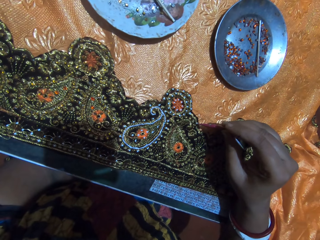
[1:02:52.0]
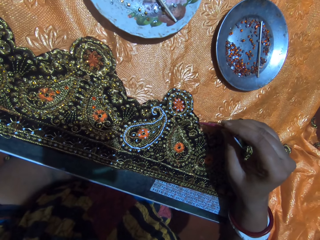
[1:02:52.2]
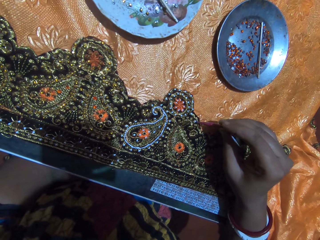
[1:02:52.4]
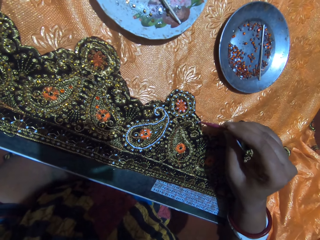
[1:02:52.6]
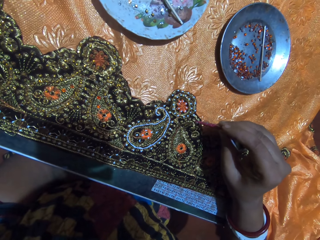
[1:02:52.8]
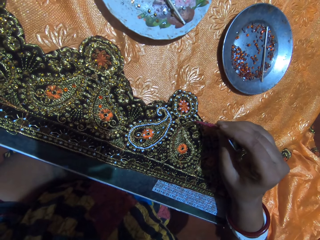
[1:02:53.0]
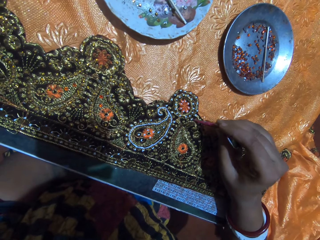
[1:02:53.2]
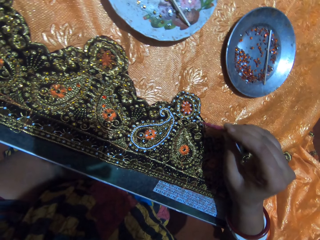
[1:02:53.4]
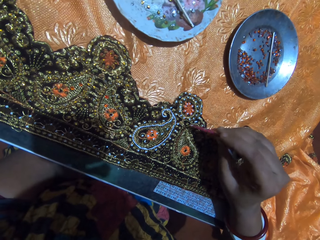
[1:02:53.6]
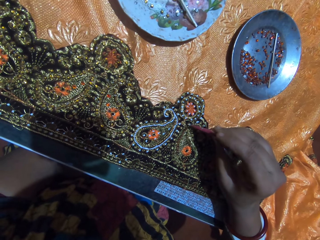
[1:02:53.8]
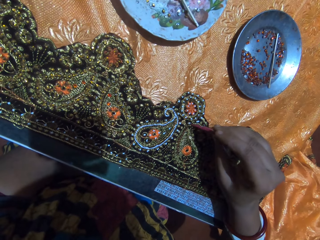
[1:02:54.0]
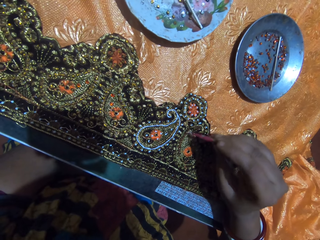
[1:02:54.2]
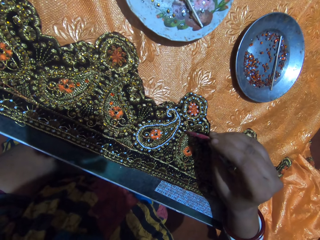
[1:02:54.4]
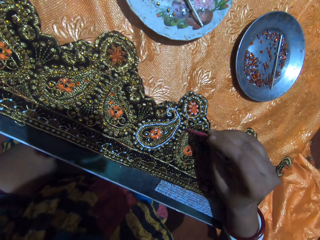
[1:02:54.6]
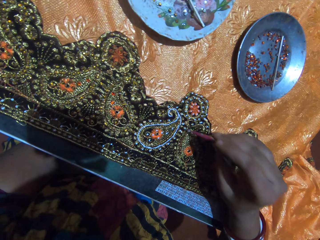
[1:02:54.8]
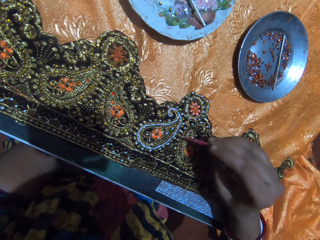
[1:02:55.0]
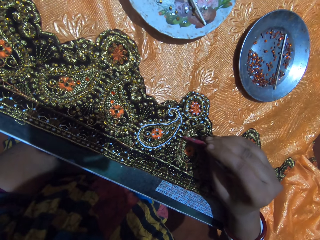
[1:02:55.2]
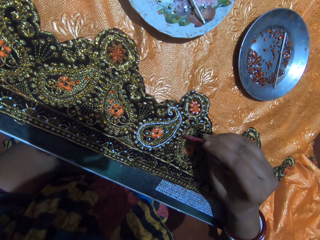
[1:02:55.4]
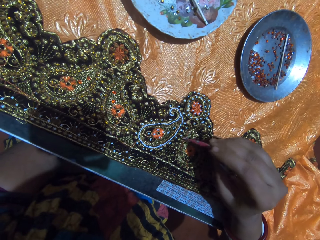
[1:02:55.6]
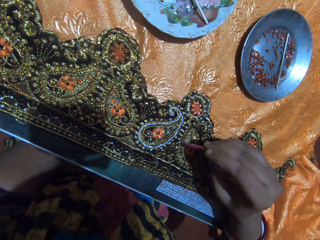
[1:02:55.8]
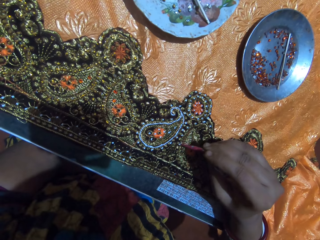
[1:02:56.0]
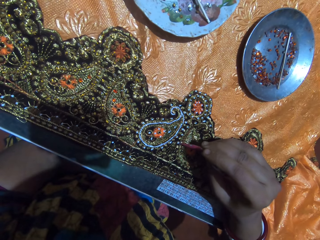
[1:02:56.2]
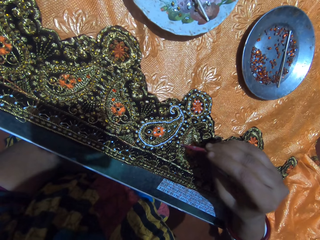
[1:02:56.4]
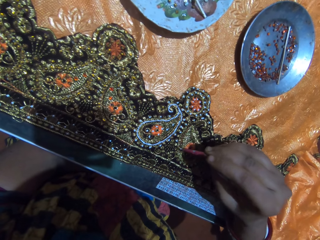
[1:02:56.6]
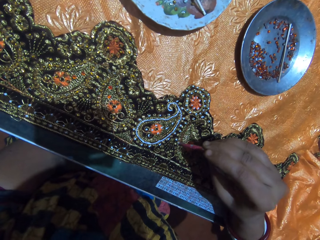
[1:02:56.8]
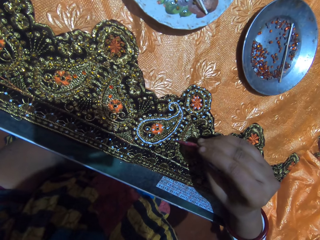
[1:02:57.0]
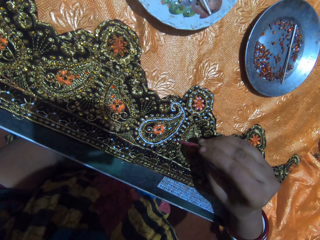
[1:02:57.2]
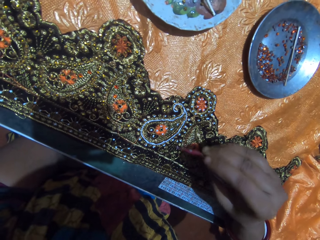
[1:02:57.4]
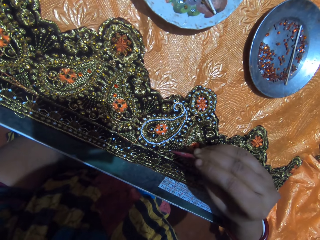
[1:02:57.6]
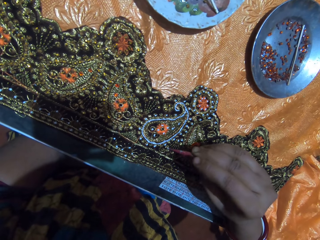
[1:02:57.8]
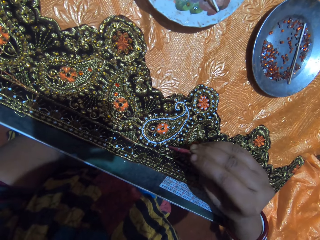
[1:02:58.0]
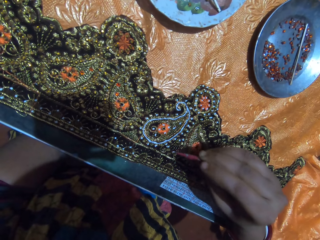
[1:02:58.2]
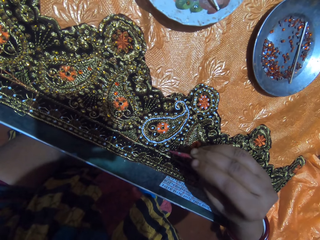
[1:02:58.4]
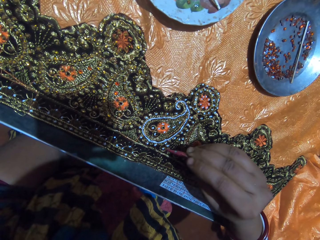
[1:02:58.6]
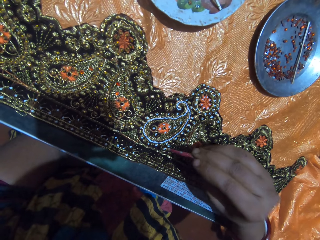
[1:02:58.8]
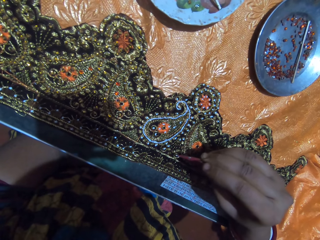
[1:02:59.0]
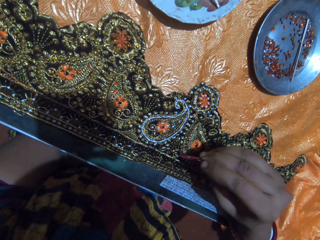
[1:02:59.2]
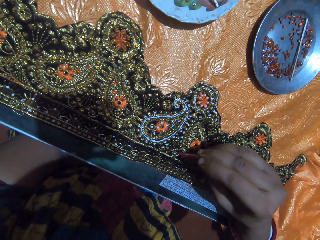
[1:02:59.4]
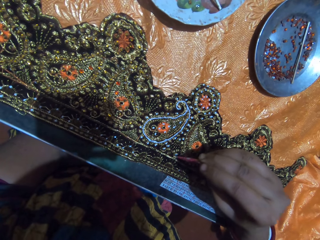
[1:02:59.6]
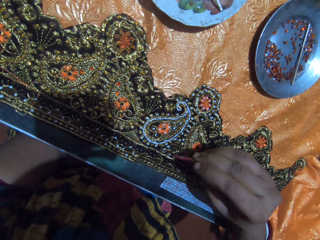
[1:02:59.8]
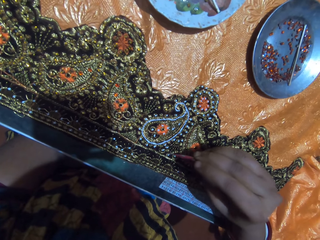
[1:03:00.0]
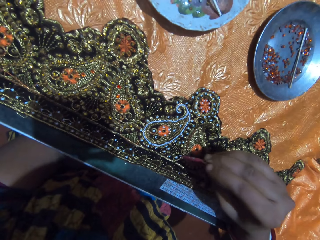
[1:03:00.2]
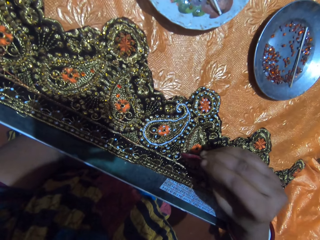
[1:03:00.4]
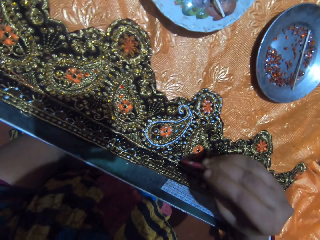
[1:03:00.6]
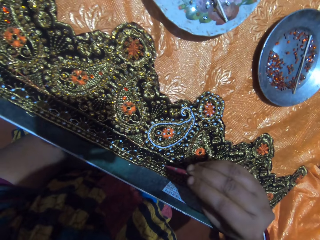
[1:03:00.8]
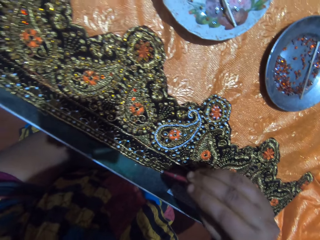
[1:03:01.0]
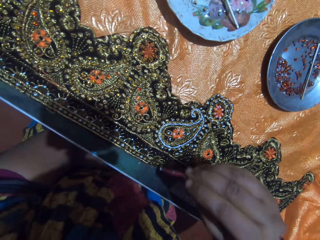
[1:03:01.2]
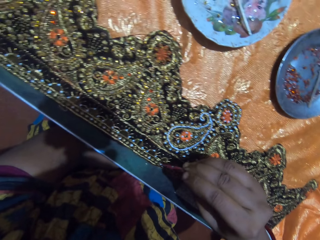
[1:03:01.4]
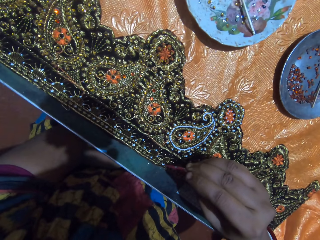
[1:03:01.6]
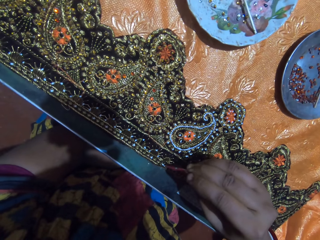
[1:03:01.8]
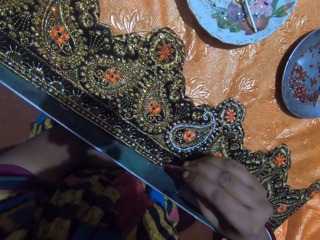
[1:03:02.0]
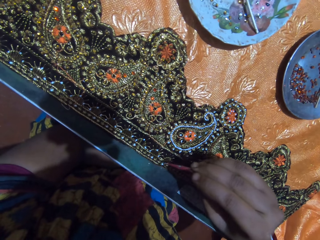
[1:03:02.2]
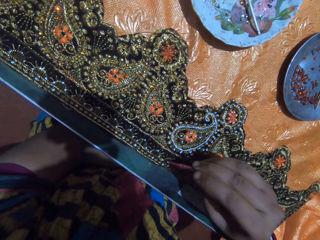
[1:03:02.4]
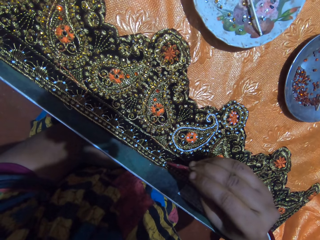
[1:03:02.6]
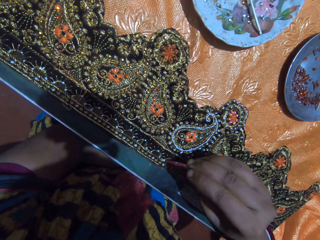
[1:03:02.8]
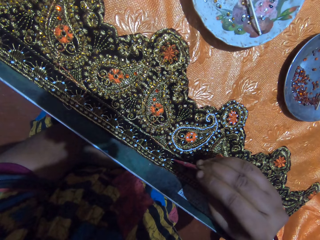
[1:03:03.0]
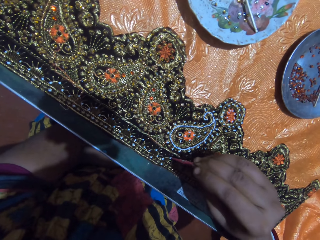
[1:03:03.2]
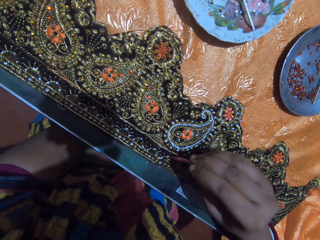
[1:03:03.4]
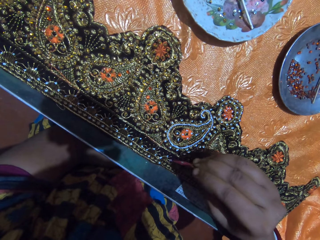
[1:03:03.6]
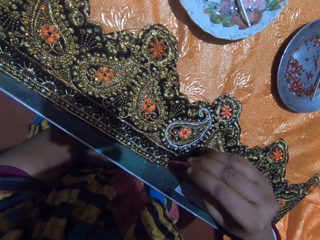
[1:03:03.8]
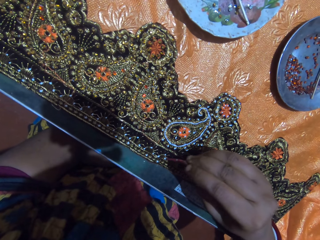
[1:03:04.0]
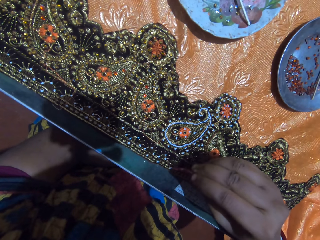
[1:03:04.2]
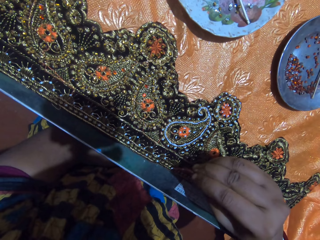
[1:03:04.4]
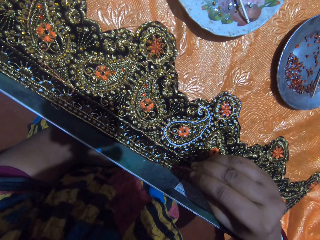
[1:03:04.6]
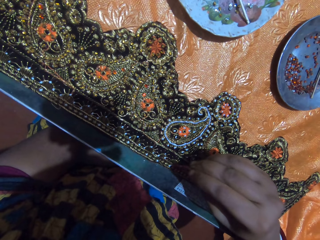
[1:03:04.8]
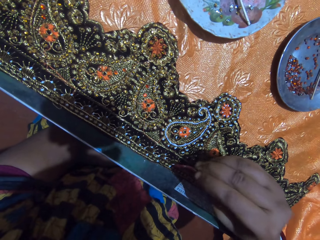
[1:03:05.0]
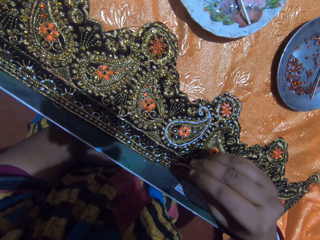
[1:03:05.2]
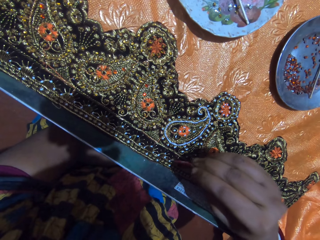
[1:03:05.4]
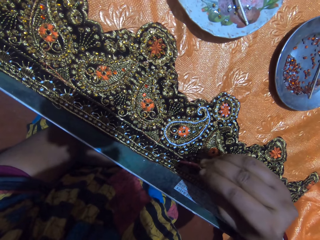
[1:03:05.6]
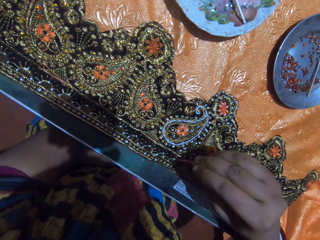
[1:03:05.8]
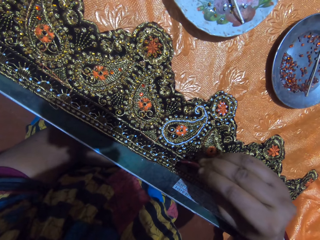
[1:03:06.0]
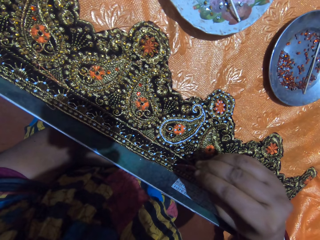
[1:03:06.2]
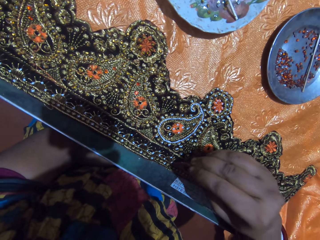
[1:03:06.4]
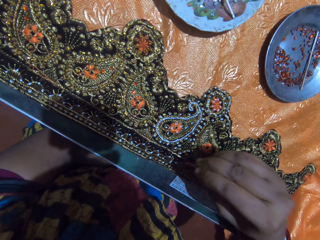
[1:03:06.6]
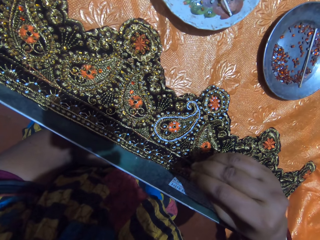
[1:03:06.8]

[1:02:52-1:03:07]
The camera wearer converses. They decorate the cloth with the decorative color.

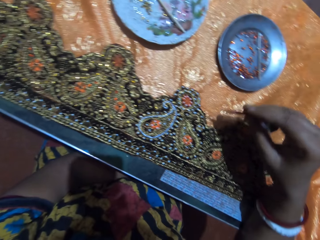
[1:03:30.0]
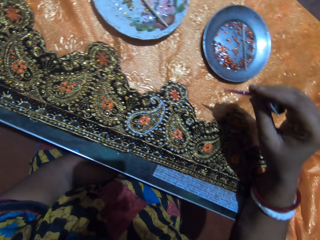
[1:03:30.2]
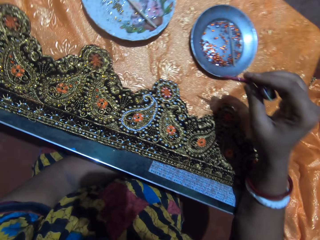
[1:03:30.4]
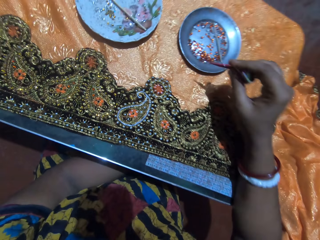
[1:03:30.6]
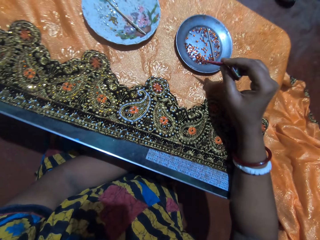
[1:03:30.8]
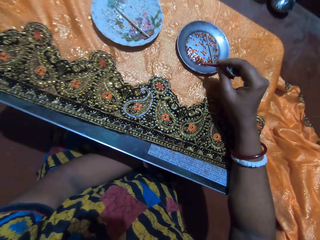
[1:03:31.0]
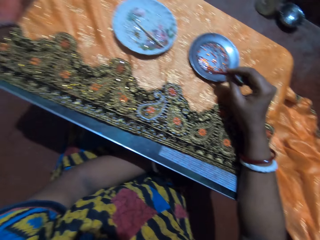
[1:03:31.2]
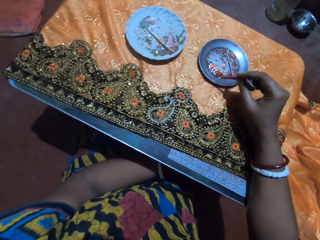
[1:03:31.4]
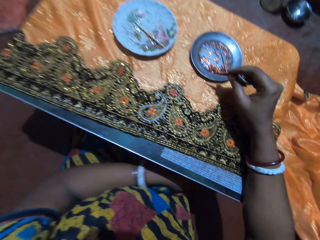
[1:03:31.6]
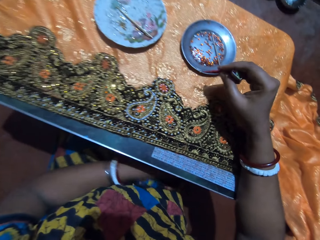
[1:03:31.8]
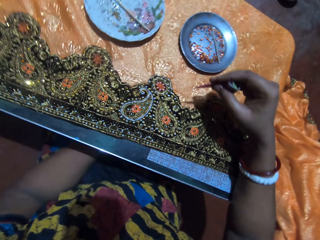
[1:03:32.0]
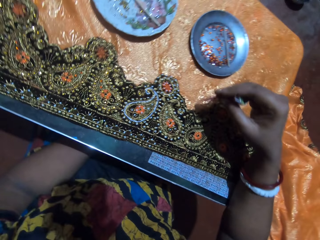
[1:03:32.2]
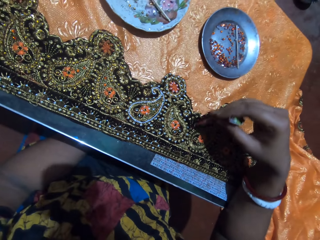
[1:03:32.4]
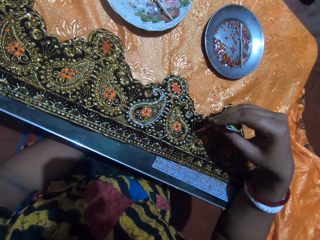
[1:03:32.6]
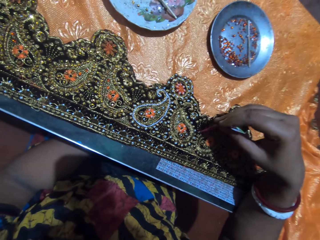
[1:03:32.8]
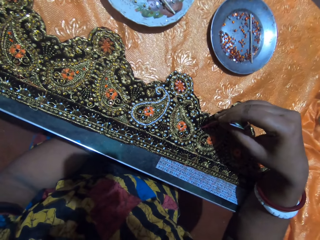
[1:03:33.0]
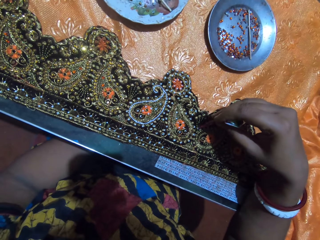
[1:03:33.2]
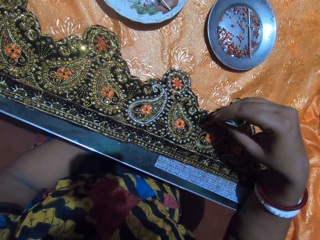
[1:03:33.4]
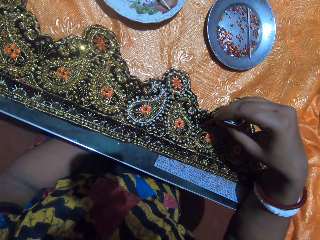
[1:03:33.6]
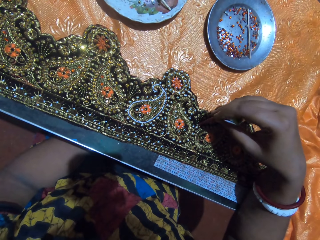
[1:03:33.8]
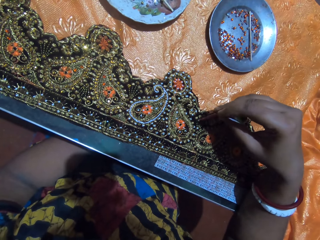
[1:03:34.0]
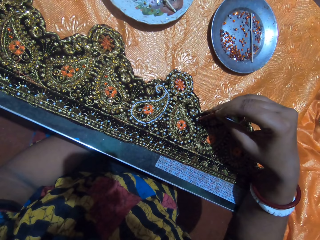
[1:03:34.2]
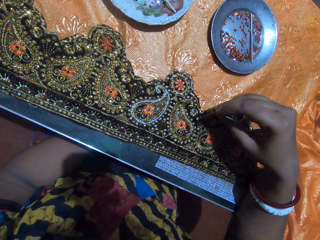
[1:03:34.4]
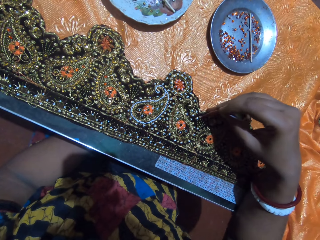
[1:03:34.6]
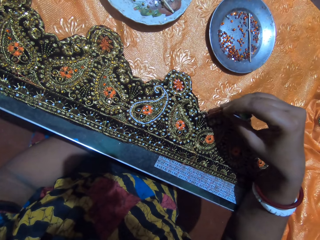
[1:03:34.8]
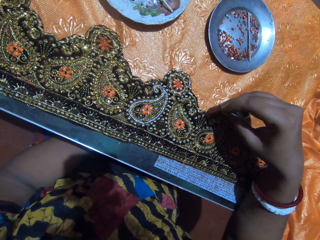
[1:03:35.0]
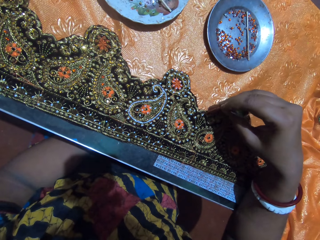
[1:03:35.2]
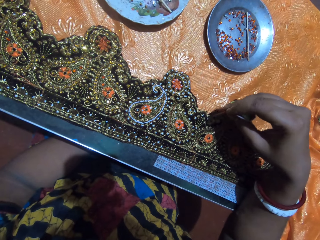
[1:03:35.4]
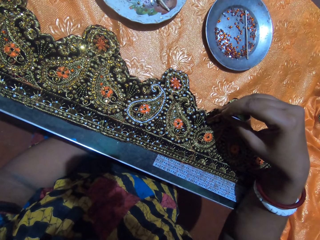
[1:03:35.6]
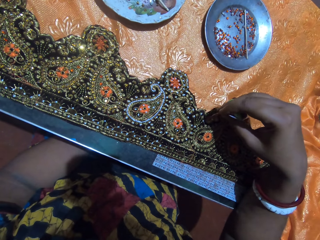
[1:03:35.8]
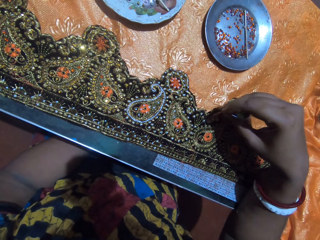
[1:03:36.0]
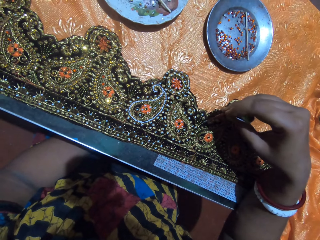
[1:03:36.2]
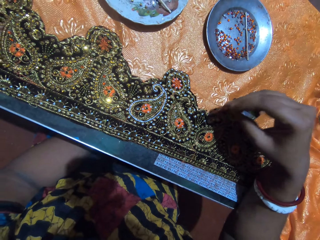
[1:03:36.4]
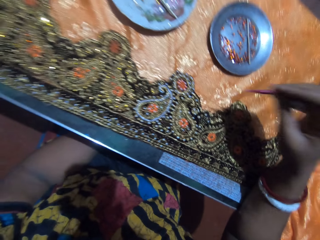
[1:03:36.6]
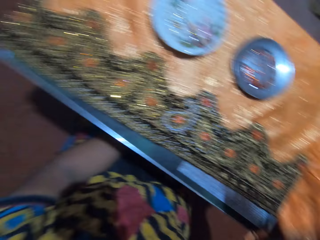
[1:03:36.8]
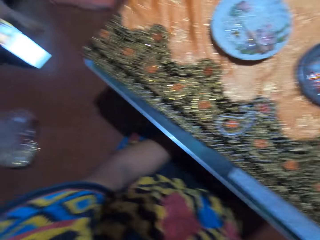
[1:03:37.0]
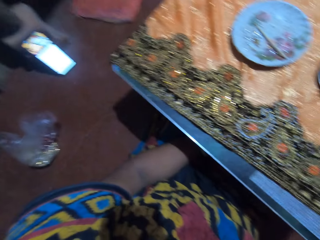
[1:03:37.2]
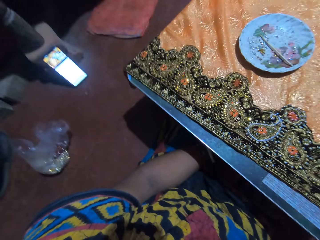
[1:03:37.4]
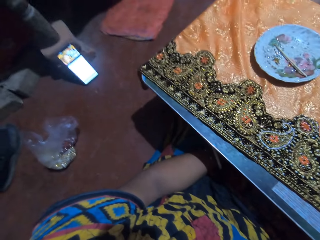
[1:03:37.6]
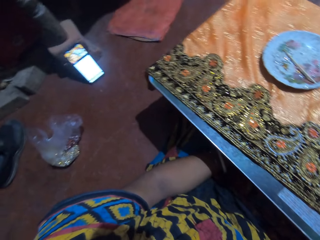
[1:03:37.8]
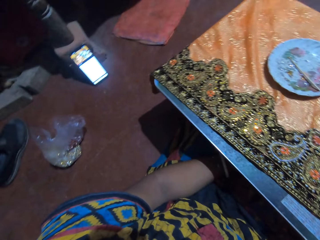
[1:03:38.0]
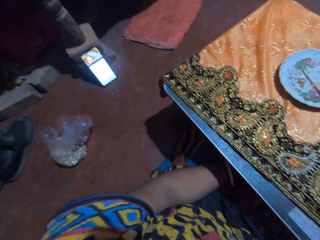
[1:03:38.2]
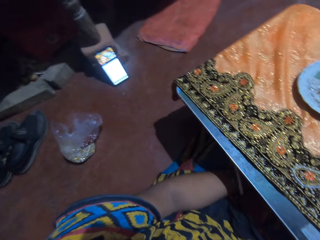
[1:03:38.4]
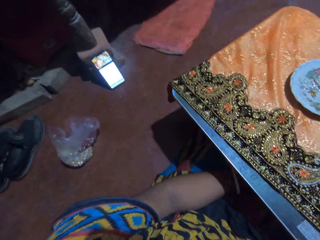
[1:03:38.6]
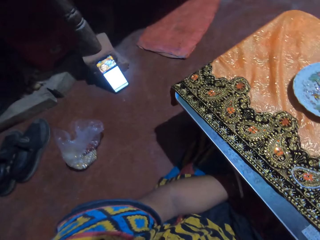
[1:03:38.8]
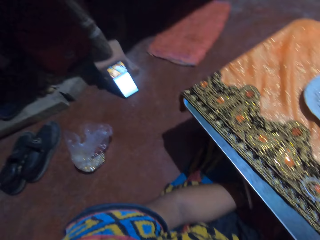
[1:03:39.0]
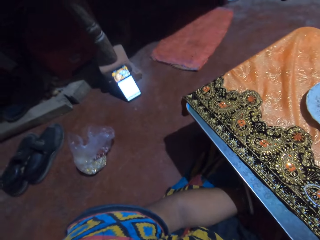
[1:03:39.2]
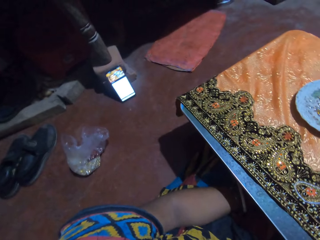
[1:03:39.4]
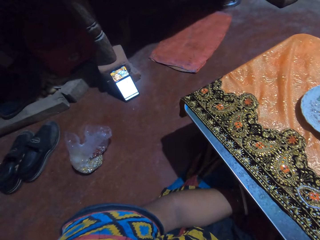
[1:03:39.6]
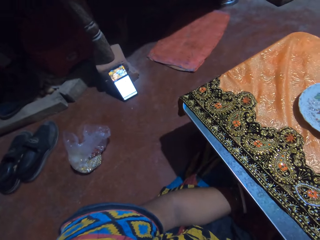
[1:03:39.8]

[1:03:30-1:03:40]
The camera wearer puts the decorative brush on the dish. They decorate the cloth with the decorative color. They look around.
